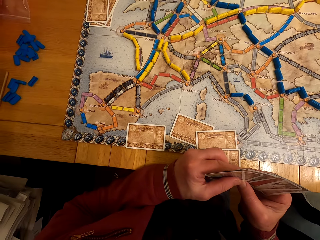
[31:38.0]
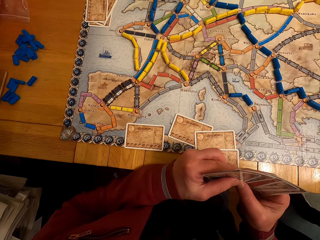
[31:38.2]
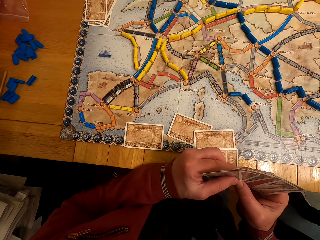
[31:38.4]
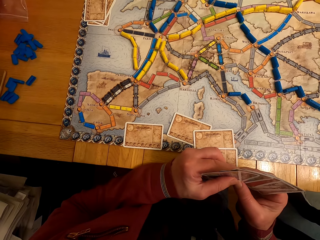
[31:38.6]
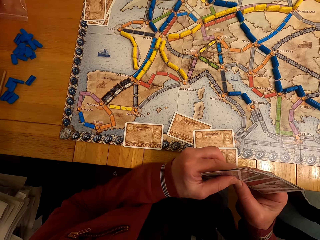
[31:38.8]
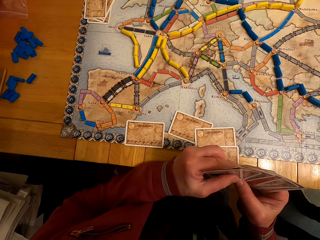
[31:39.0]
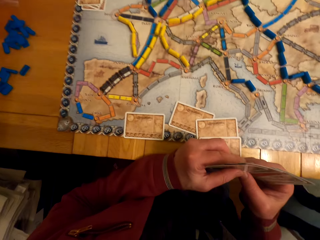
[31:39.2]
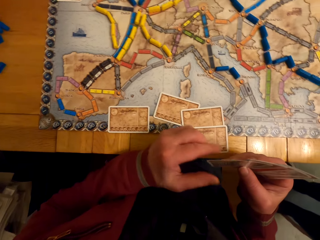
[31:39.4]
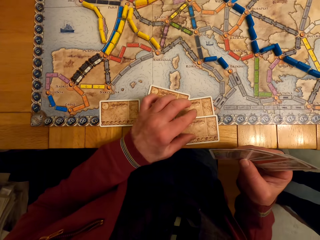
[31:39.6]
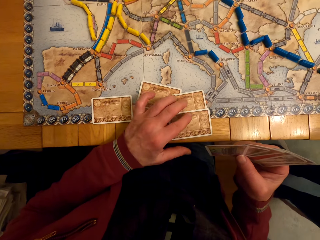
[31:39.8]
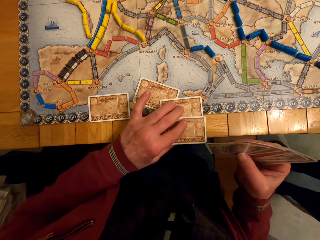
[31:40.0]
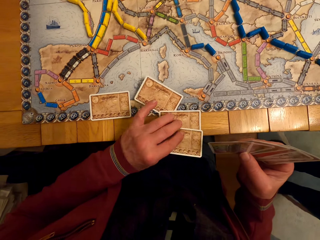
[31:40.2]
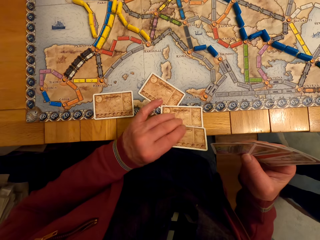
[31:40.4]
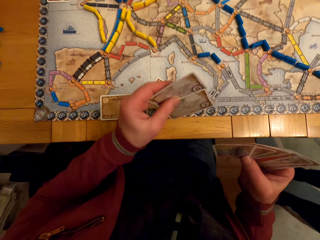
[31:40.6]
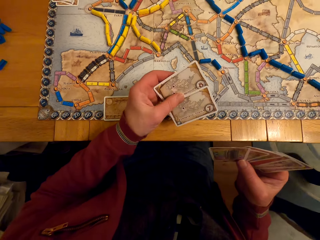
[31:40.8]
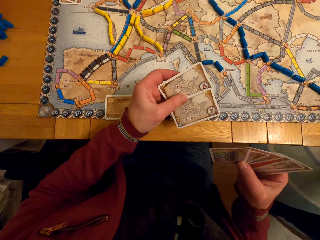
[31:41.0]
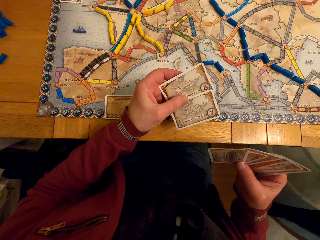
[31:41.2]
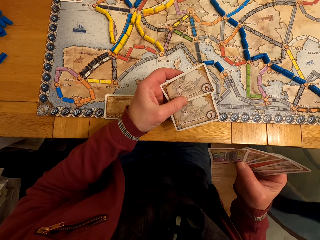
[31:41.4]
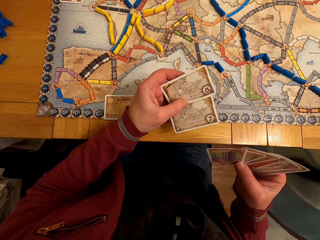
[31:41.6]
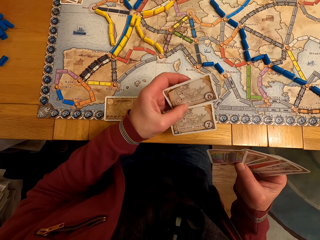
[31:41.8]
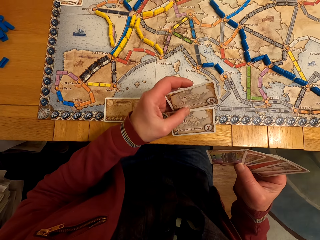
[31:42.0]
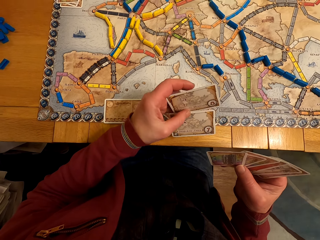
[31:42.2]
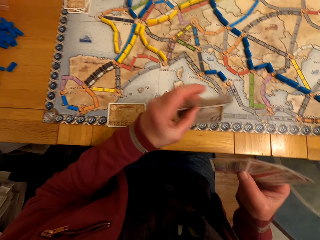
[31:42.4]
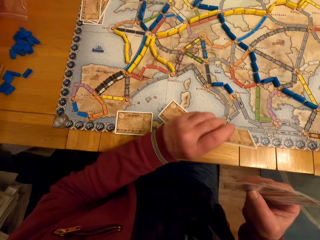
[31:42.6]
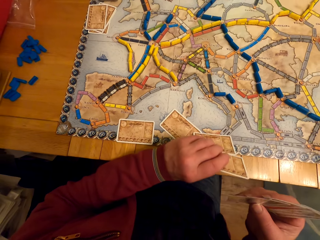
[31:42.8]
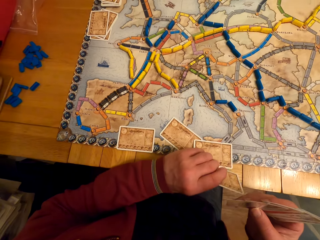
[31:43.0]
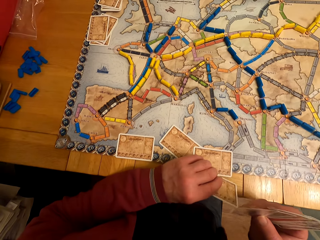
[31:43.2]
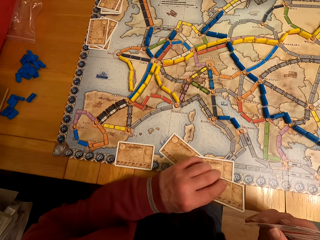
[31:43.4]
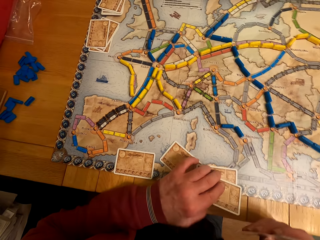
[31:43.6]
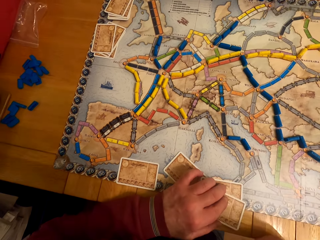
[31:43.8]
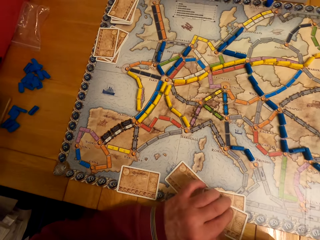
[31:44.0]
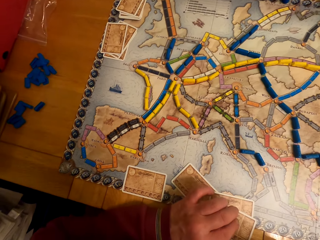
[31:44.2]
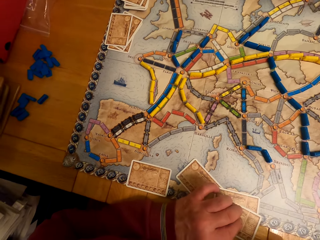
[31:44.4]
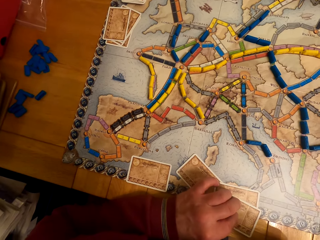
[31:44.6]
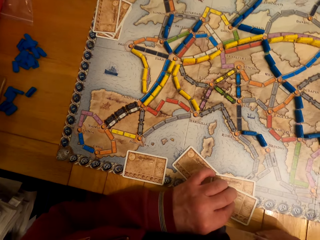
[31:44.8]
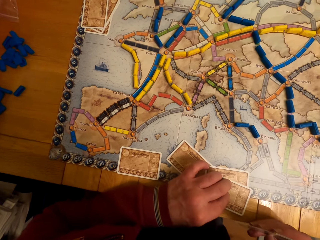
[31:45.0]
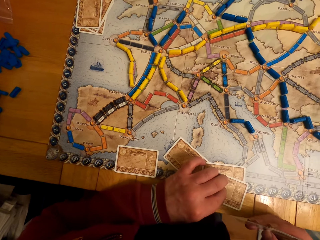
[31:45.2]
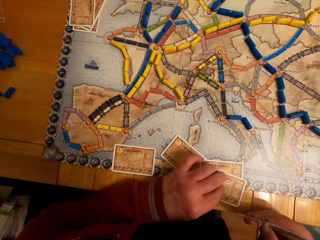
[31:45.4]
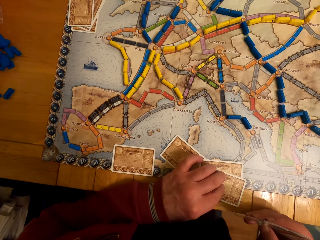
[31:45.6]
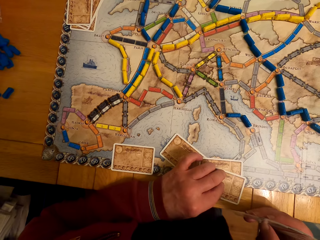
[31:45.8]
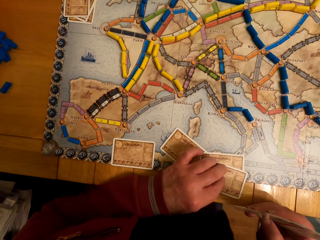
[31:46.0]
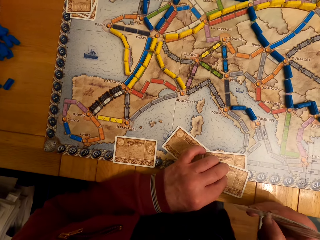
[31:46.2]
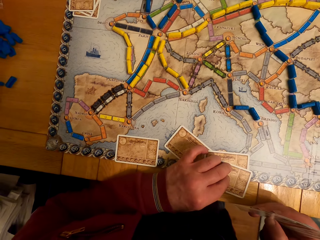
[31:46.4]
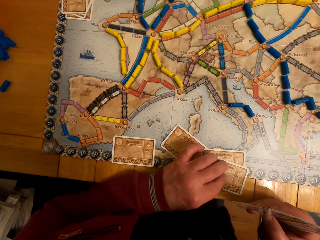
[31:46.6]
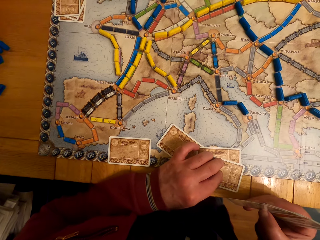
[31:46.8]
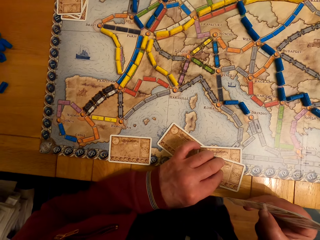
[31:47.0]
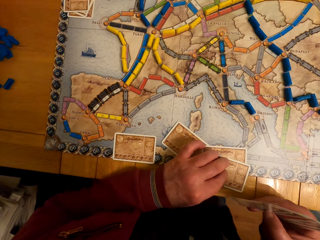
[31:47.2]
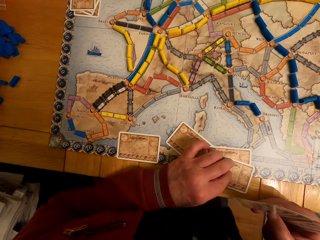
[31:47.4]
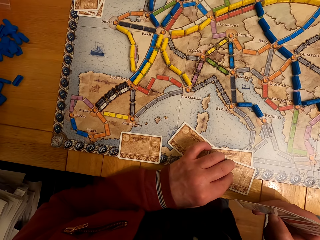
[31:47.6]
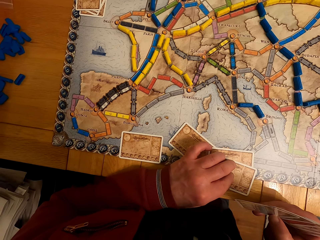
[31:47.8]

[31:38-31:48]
A man picks up the cards. A lady steps forward. The man puts the cards on the table. The man looks around.

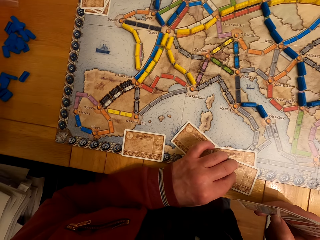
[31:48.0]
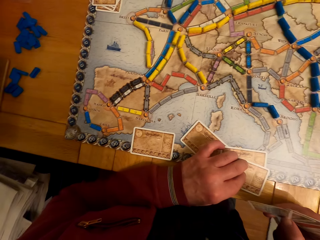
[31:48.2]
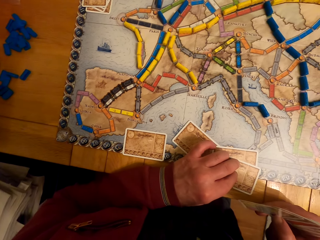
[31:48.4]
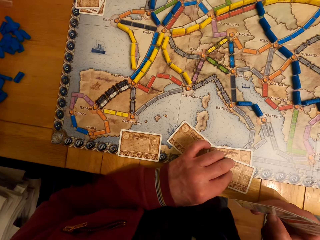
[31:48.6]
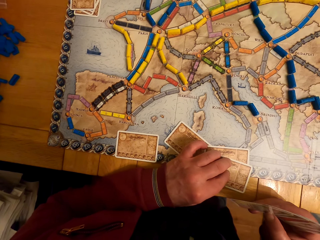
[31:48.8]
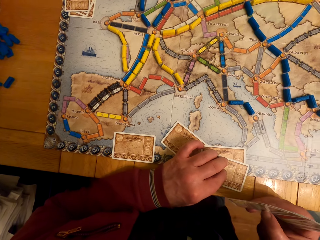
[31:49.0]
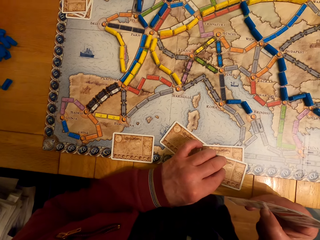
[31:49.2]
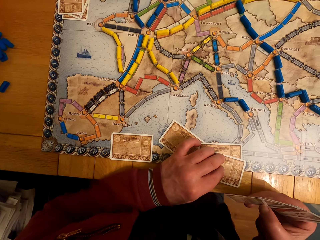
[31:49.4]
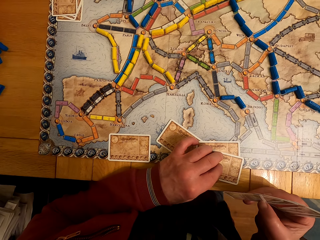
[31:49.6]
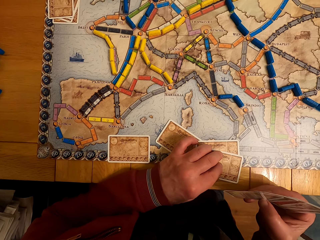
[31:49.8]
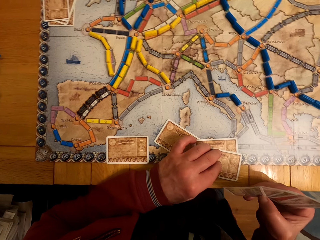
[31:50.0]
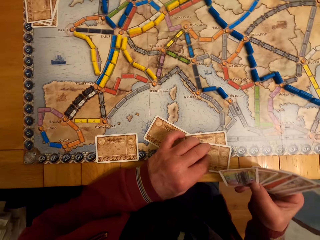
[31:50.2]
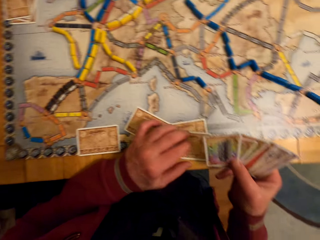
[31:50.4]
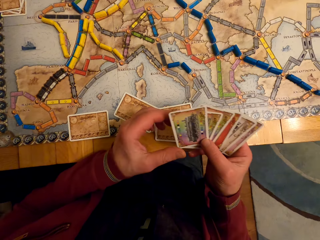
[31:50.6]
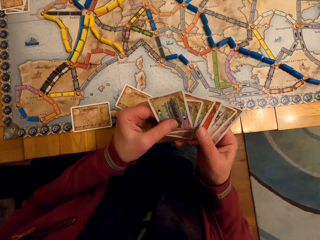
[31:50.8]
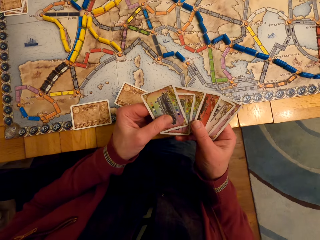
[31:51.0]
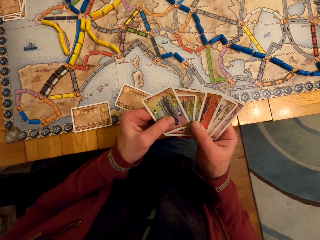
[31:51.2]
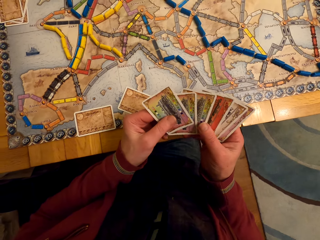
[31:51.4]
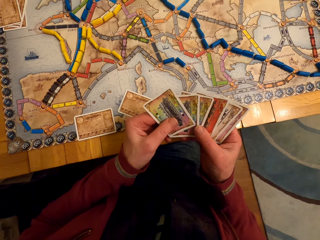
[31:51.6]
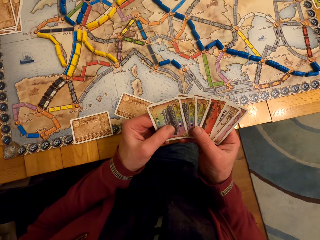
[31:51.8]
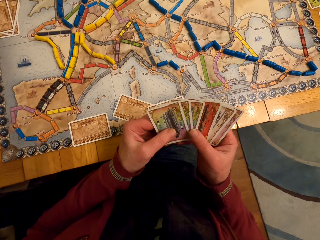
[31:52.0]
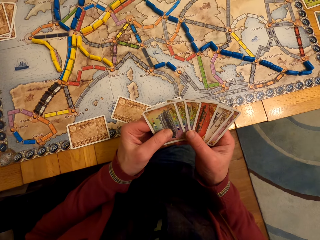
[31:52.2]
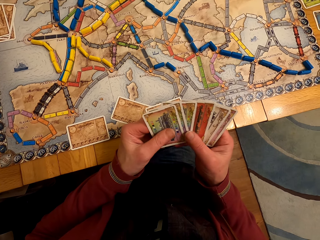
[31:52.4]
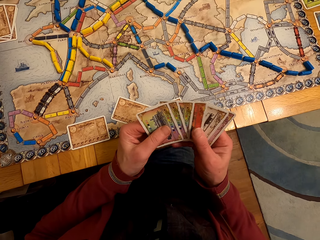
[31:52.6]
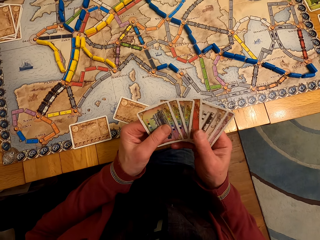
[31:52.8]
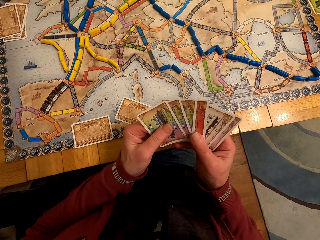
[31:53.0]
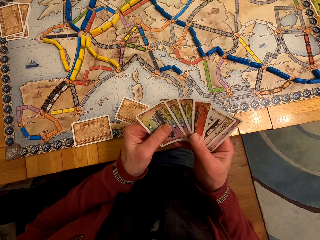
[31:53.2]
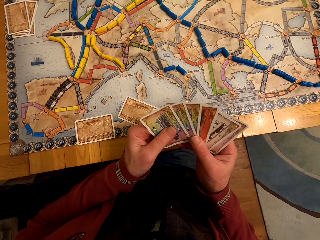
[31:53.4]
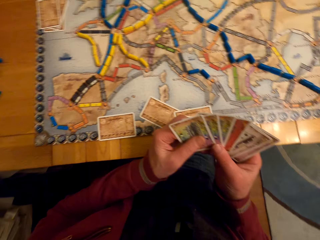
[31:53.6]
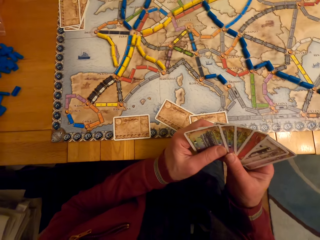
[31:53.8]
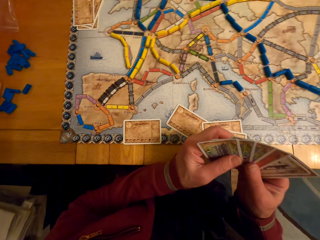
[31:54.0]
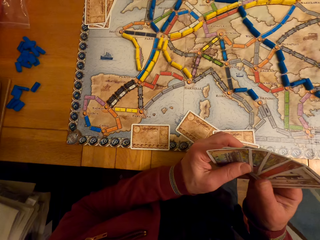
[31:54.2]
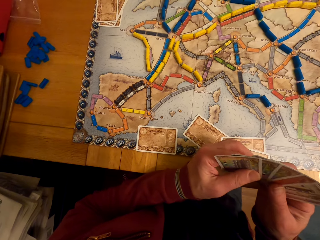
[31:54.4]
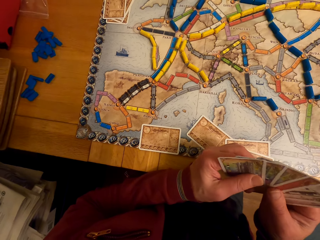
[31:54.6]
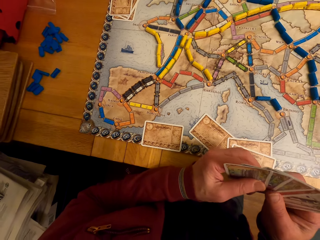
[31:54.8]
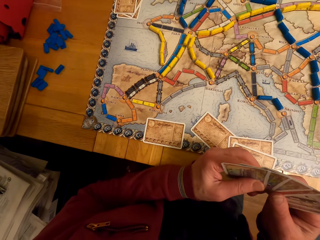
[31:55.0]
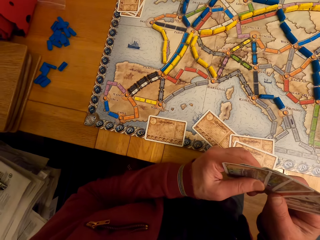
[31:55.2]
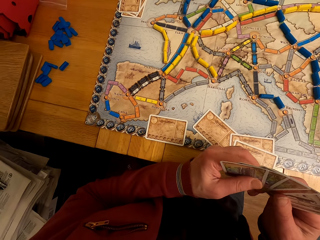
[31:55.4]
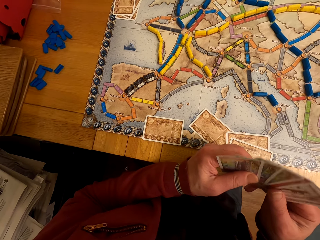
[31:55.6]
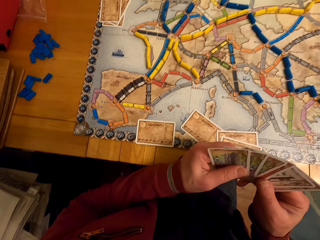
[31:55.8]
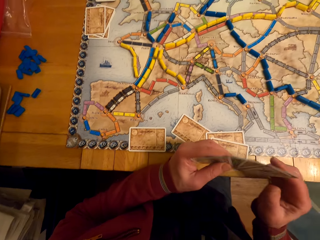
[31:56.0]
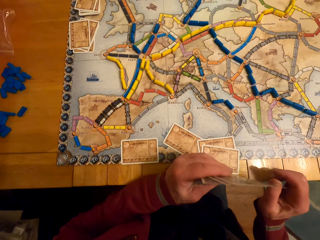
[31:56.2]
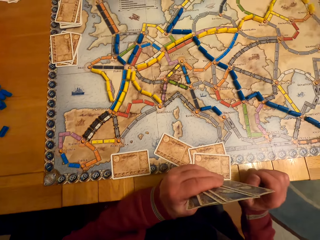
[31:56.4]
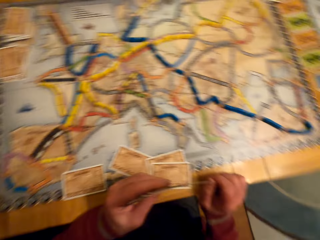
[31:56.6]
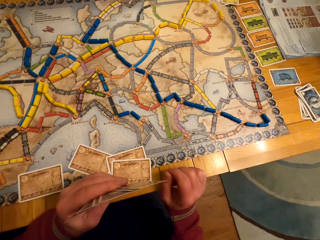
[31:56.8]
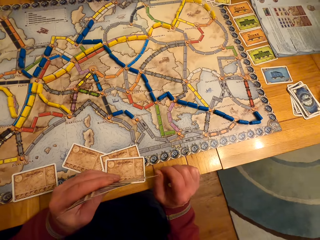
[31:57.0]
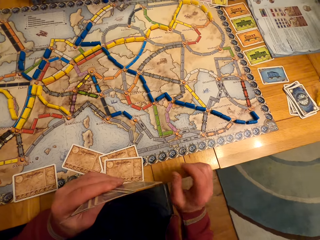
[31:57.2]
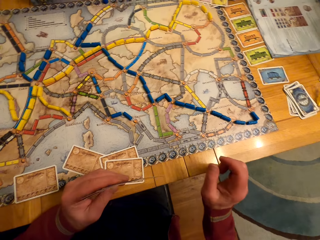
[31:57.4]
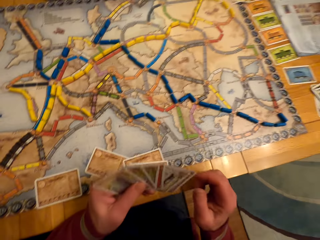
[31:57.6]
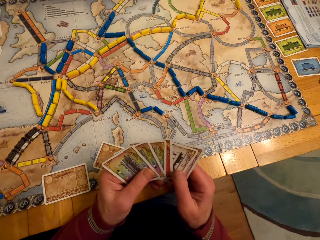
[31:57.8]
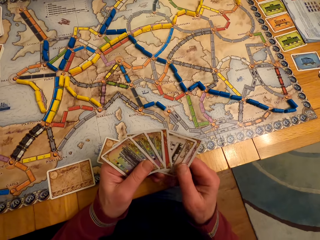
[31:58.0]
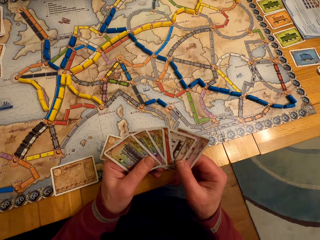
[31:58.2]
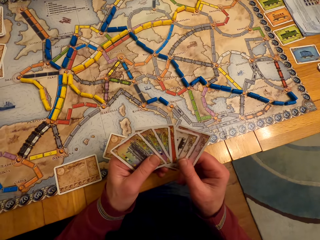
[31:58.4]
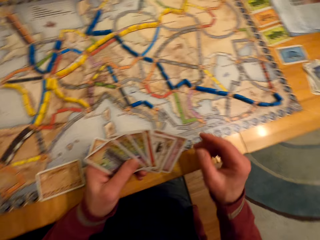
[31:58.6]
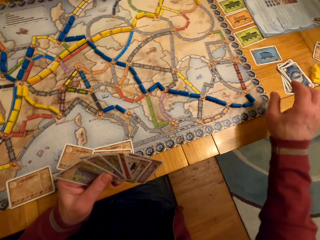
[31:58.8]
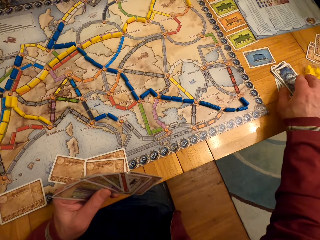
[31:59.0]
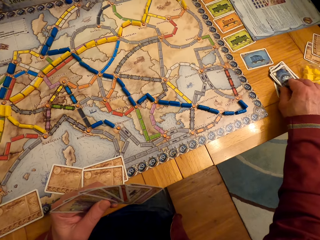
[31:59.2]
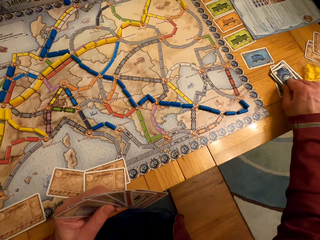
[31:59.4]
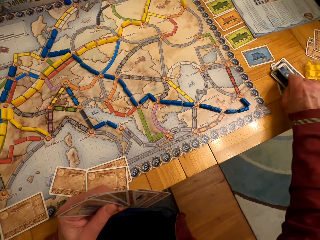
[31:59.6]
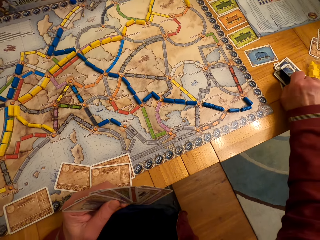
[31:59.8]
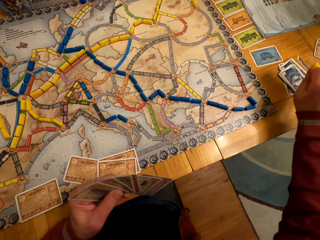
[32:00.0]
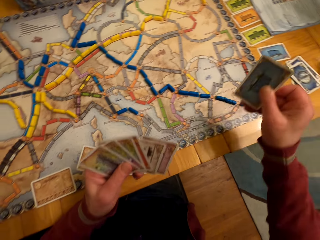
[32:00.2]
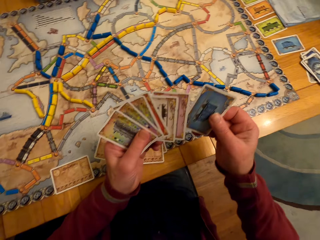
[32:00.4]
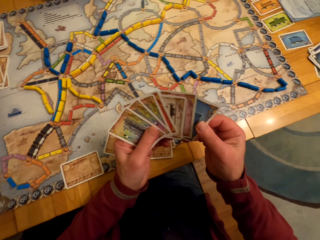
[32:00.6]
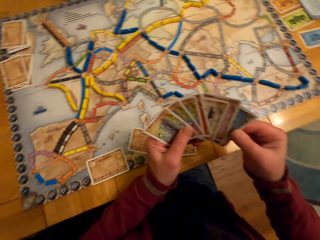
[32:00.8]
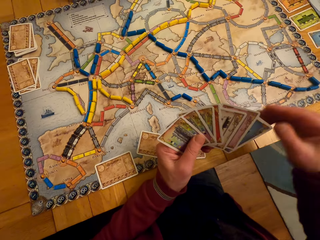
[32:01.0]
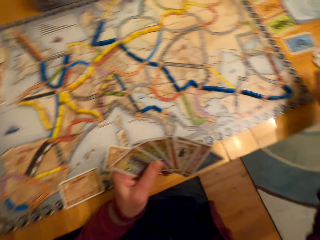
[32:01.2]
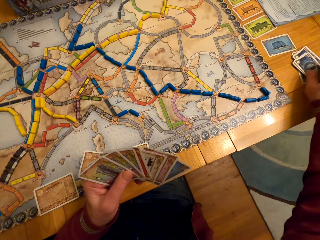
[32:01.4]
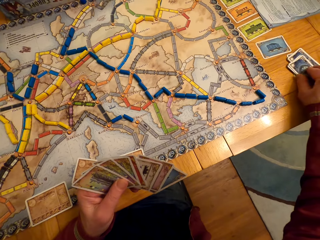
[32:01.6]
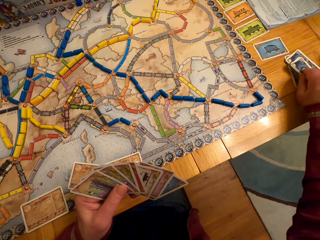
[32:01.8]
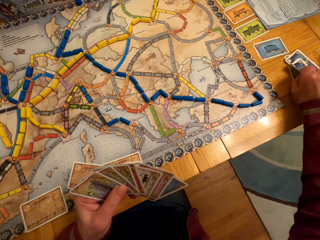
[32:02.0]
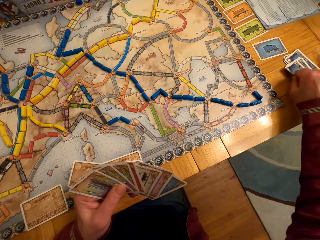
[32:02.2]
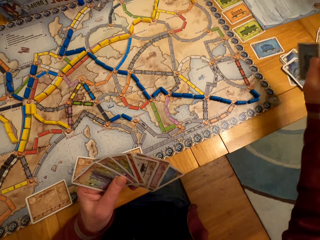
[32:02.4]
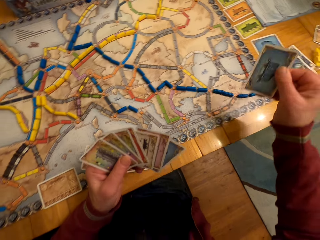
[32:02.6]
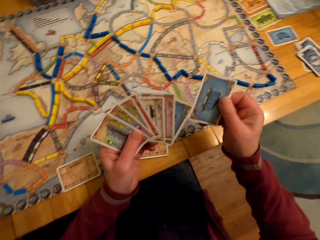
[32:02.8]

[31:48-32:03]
The camera wearer puts down a board game card on his left hand. A man looks at the cards. The camera wearer stares at the board game cards in his hands. The man looks around and picks up the card. The camera wearer picks up the board game card from the table. The man passes the card to the left hand and picks up the card. The camera wearer picks up the board game card from the table.
